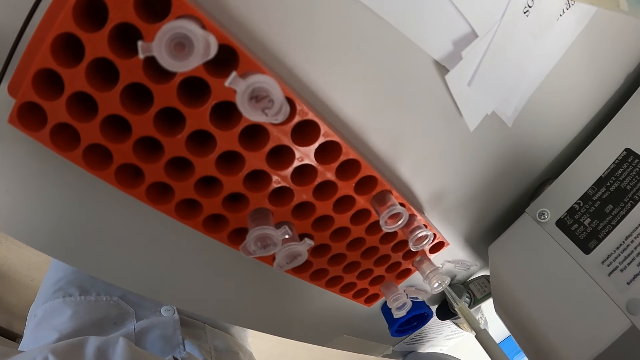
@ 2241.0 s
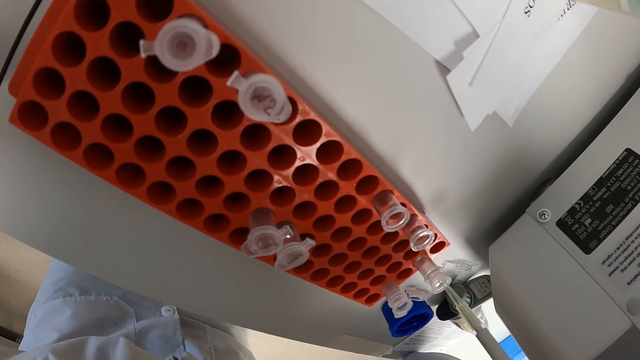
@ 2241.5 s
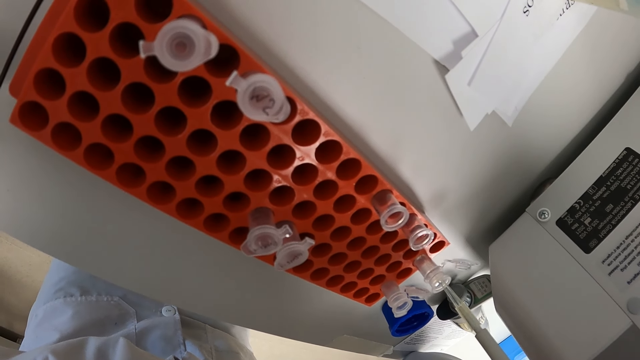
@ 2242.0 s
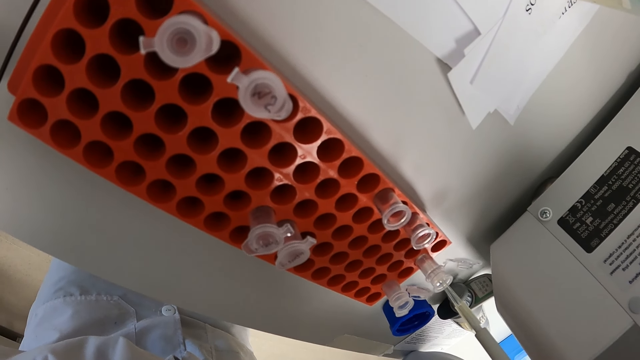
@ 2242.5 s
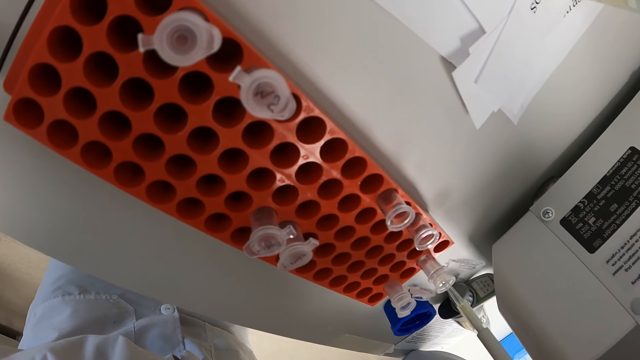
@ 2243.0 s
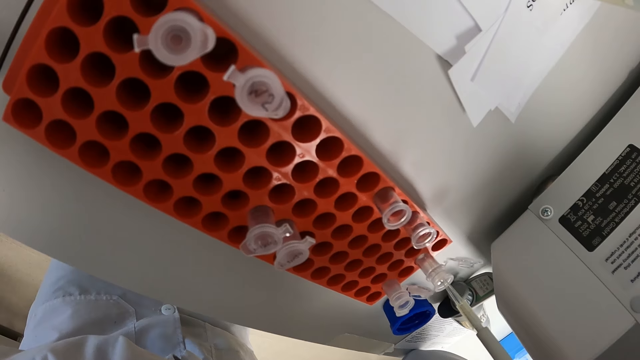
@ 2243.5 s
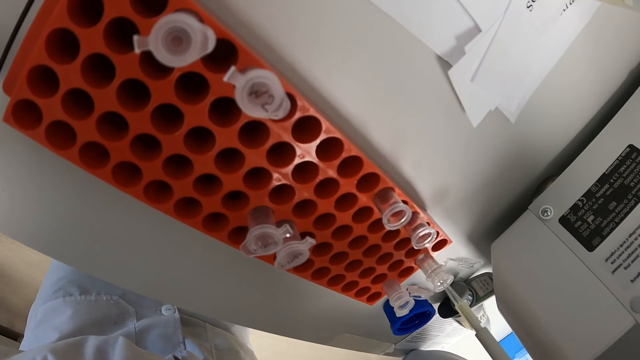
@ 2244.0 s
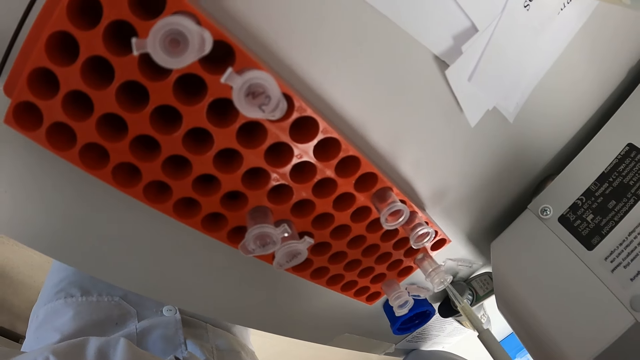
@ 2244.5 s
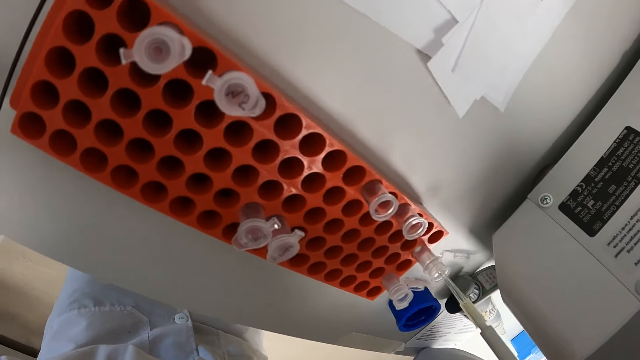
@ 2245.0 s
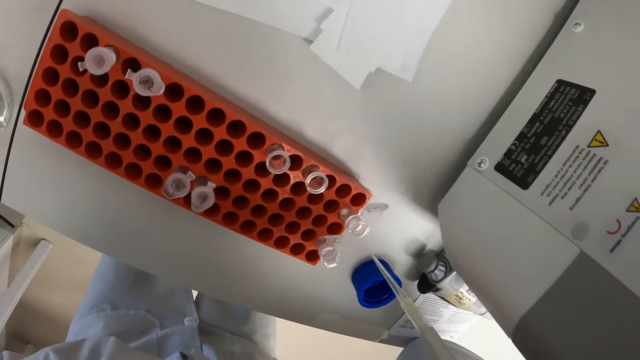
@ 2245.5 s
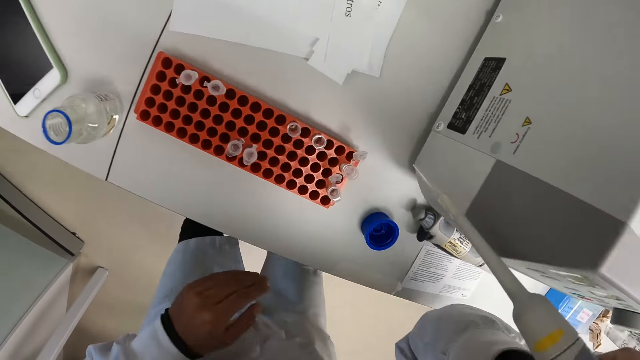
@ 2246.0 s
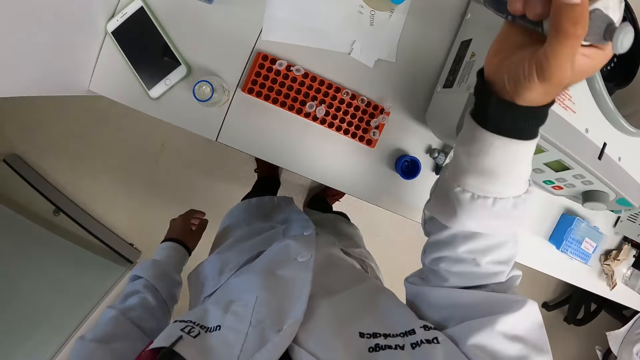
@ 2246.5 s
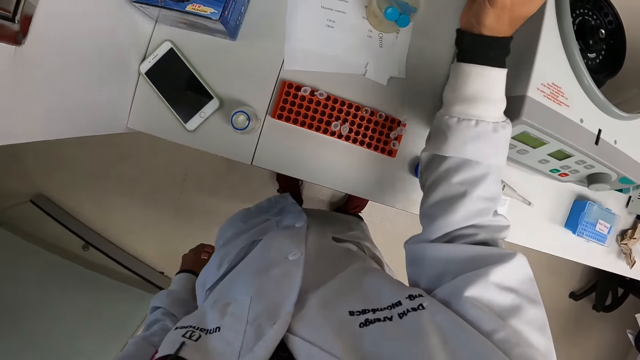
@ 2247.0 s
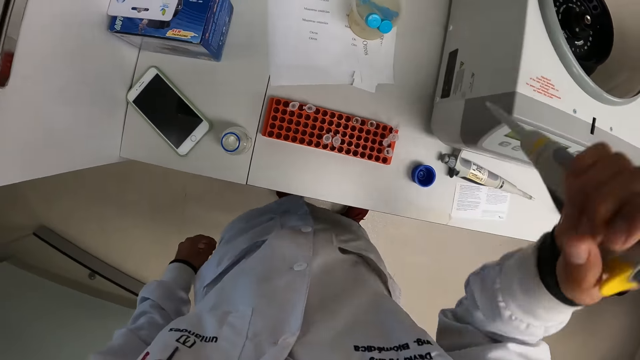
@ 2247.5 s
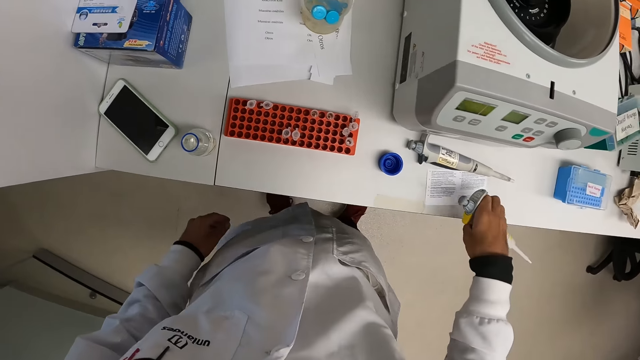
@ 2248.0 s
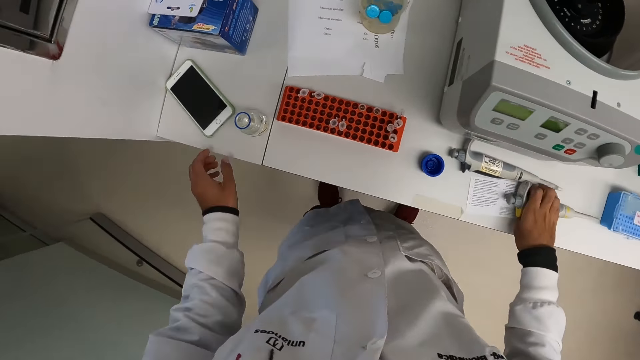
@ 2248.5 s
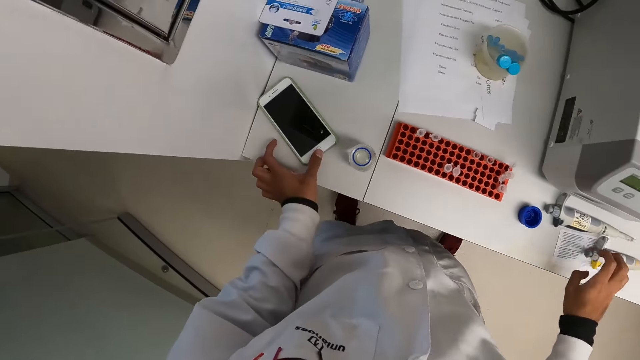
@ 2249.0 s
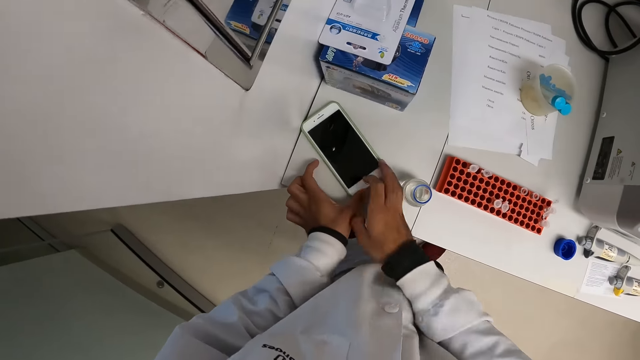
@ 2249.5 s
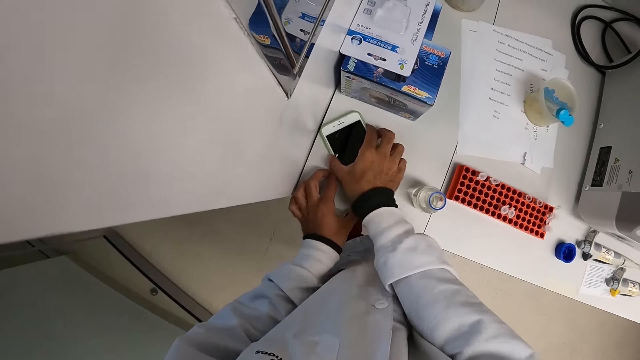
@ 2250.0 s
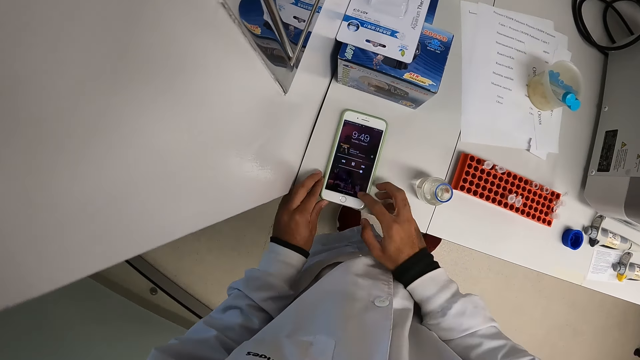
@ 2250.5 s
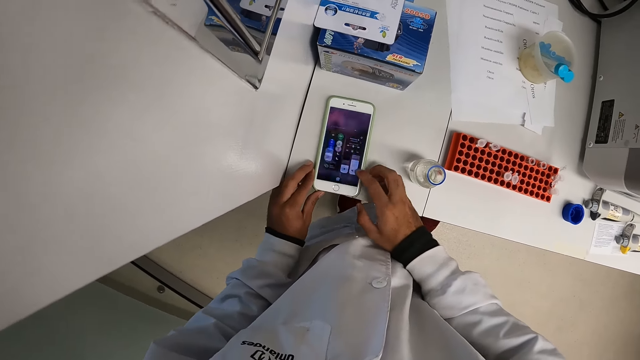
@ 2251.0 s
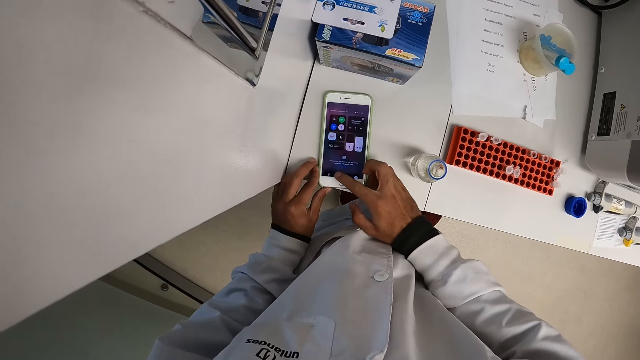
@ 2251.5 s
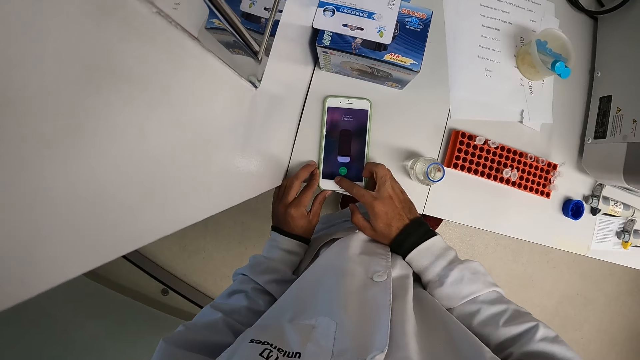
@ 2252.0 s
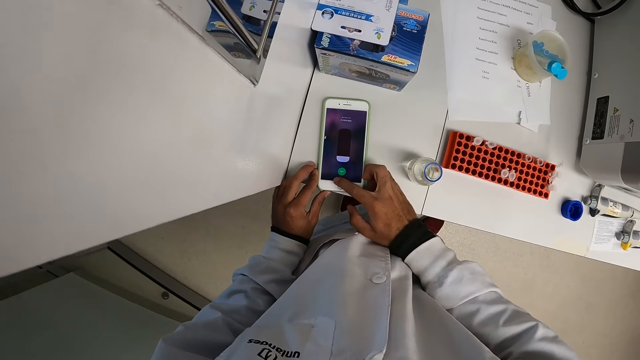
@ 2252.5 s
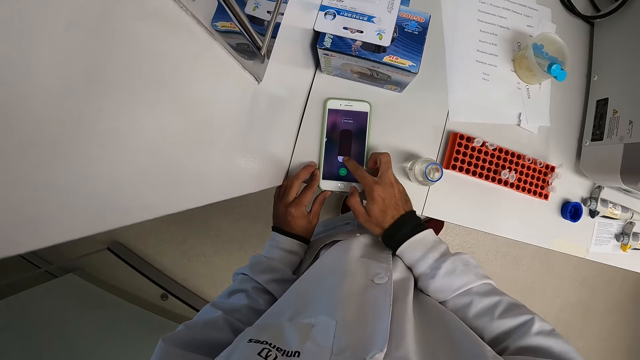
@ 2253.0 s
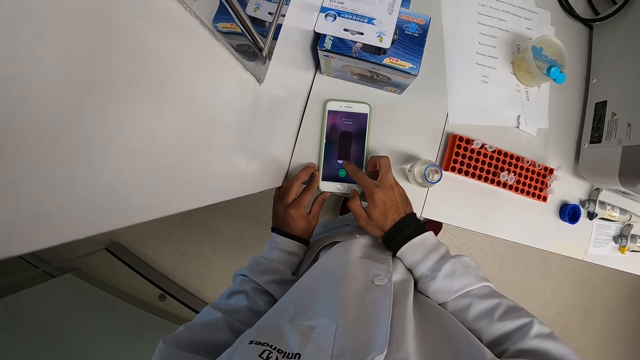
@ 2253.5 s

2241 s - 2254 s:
The camera wearer drops the pipettor on the counter with his right hand. He touches the phone with his left hand. He moves the phone on the table with his right hand. He picks up the phone. He operates the phone with his right hand.

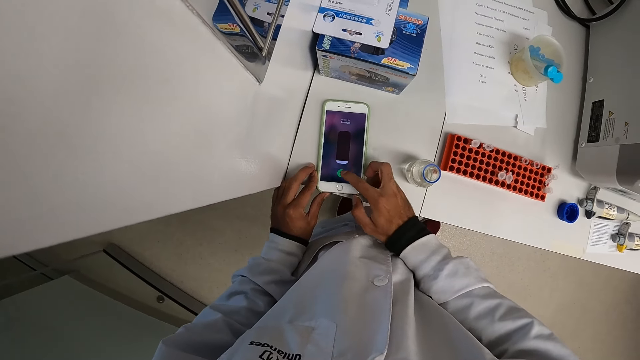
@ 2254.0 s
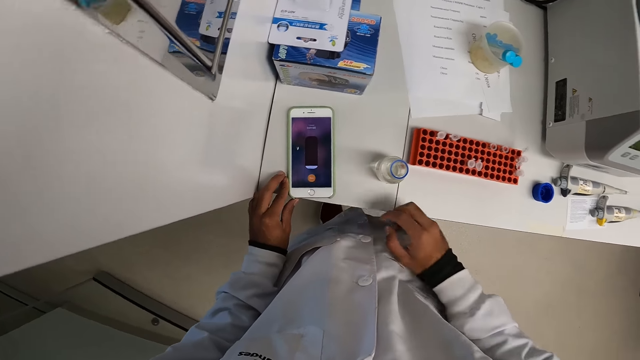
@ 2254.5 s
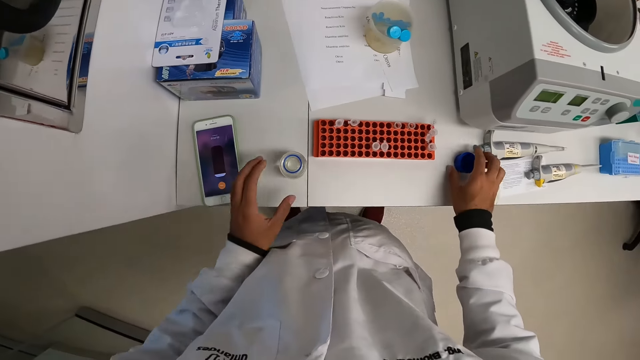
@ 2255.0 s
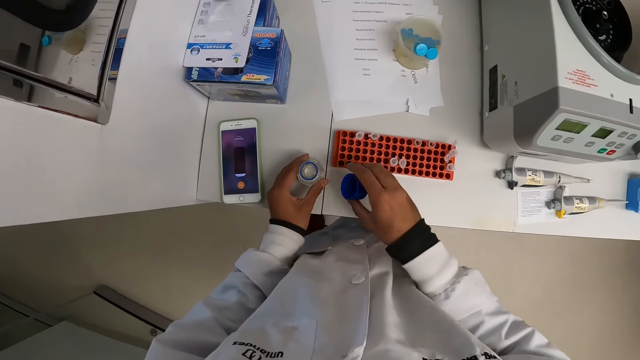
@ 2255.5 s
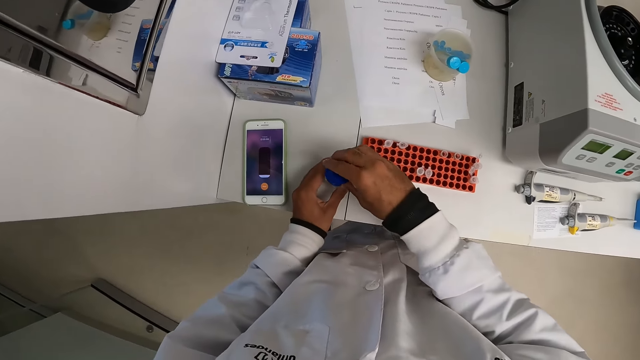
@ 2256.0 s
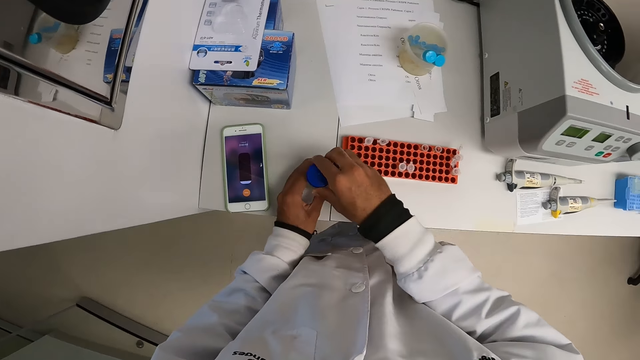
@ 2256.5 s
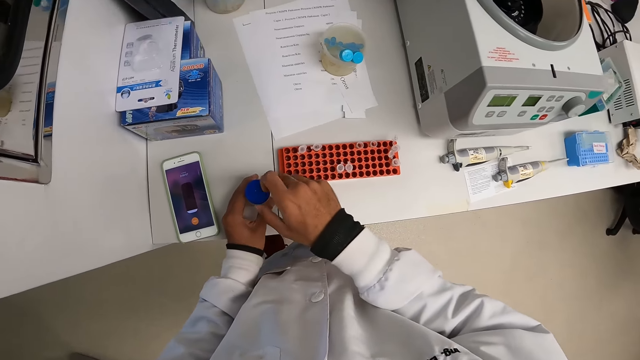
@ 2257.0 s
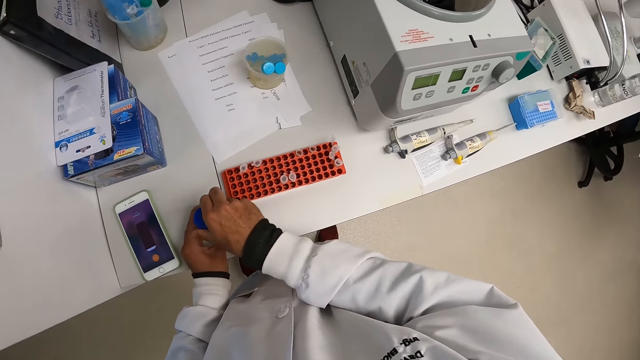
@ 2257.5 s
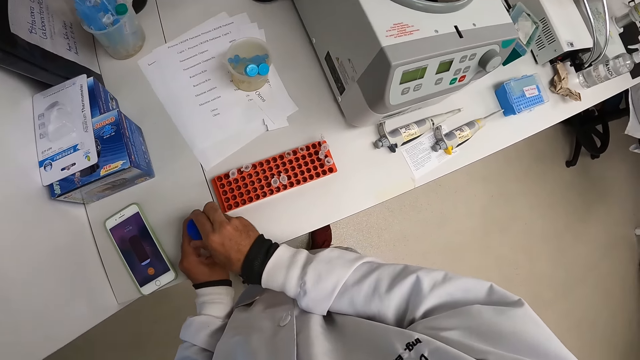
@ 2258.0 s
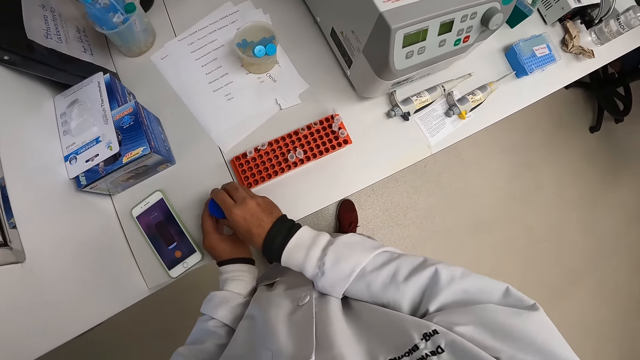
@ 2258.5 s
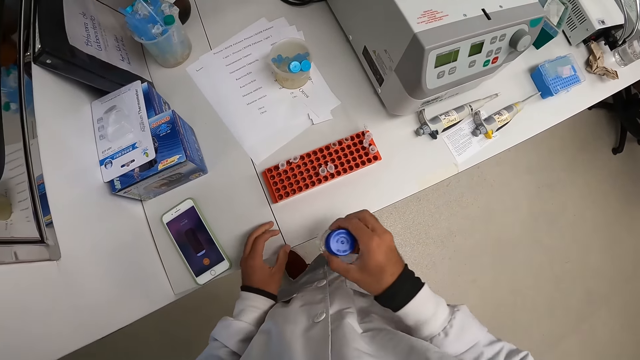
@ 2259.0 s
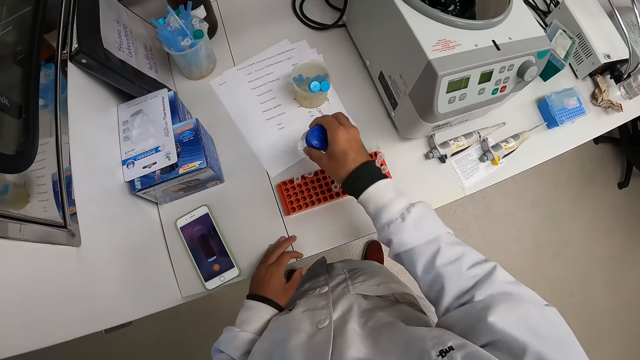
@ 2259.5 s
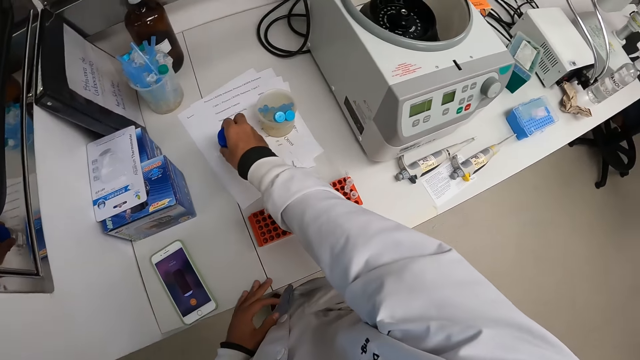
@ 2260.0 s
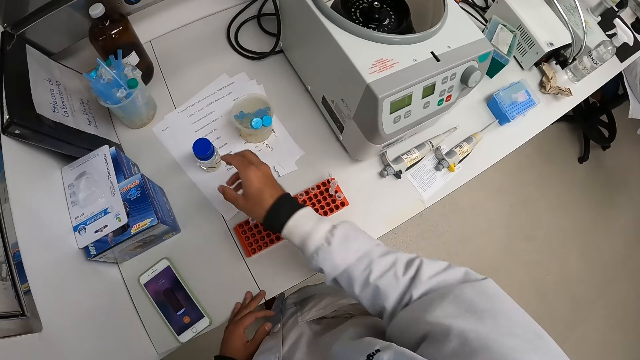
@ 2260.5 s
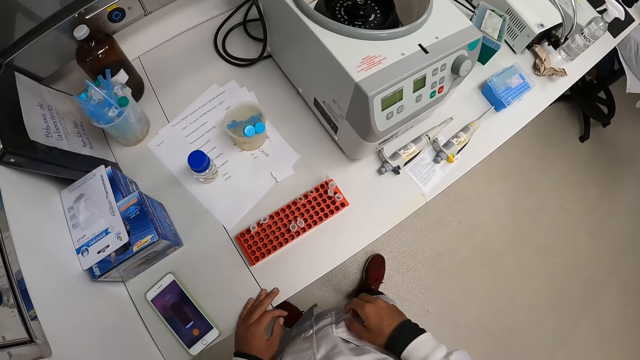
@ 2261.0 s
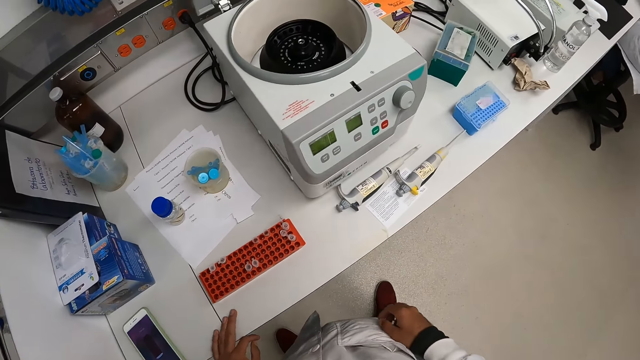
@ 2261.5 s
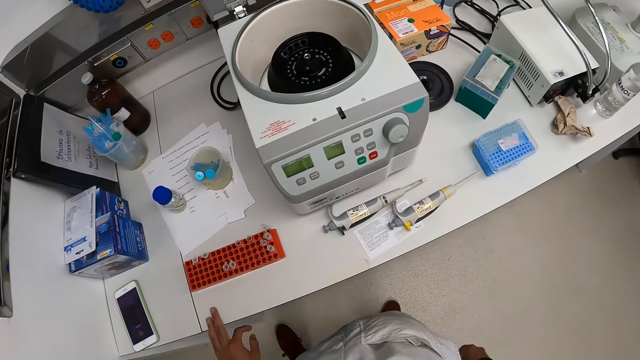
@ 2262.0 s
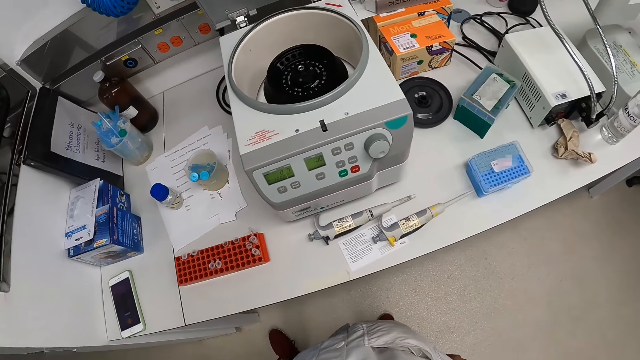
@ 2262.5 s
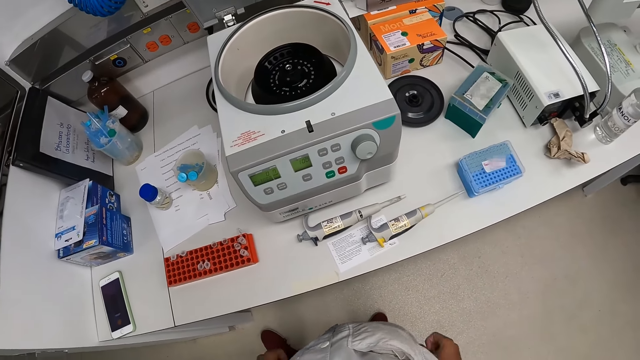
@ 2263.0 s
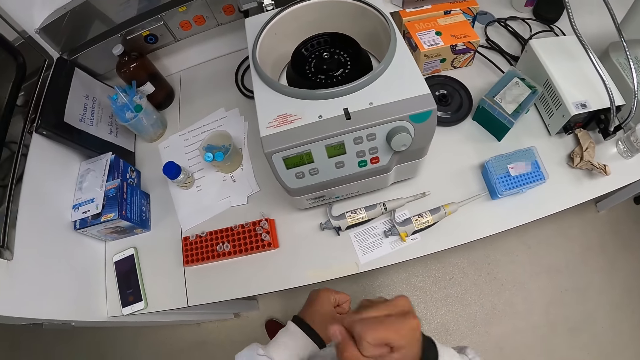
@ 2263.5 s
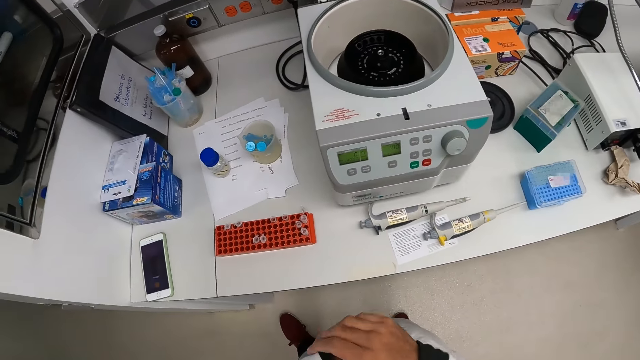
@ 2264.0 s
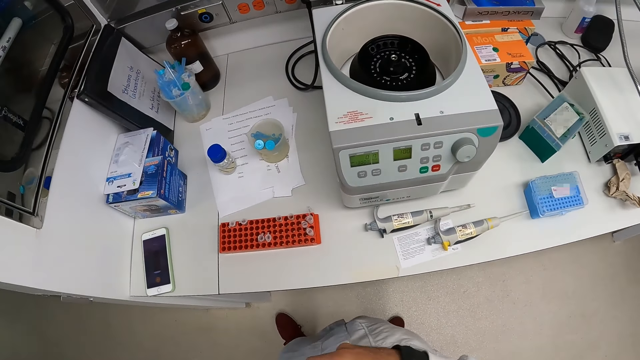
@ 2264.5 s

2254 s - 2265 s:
The camera wearer picks up the lid from the counter with his right hand. He picks up the container. He holds the container on the counter with his left hand. He closes the container with the lid in his right hand. He picks up the container from the counter with his right hand. He drops the container on the counter with his right hand. He looks around. He hits both hands together. He rubs both hands together.
